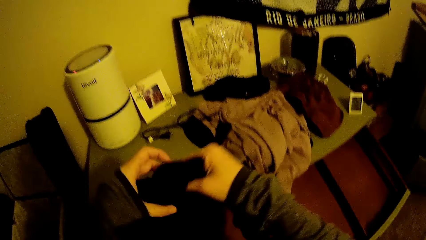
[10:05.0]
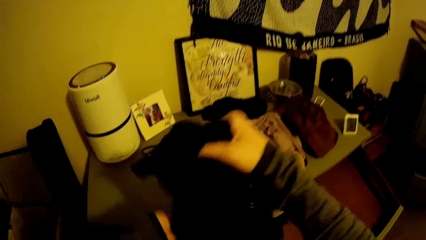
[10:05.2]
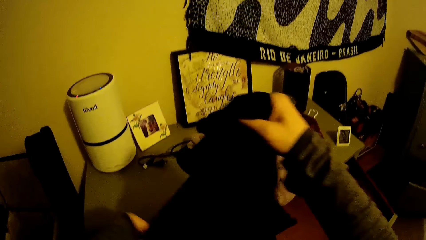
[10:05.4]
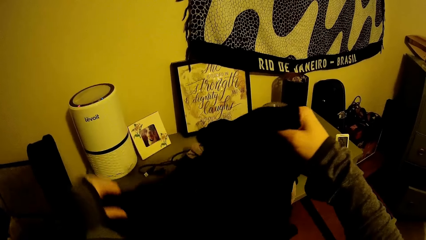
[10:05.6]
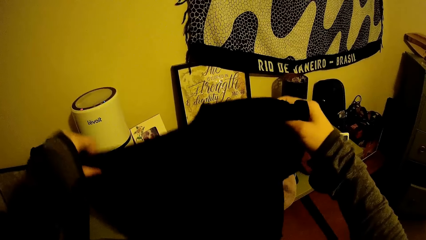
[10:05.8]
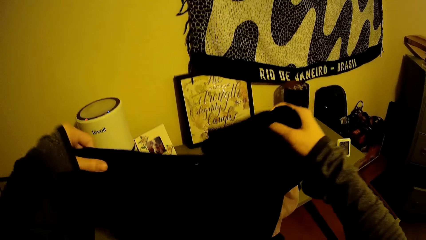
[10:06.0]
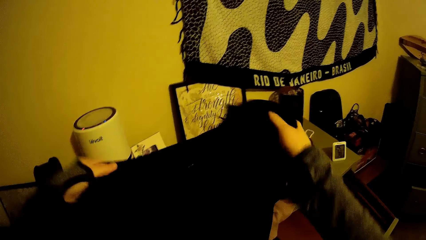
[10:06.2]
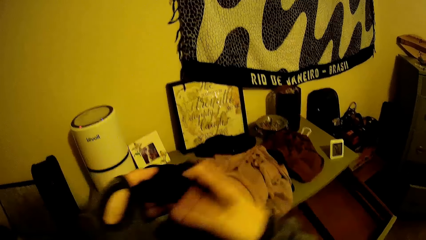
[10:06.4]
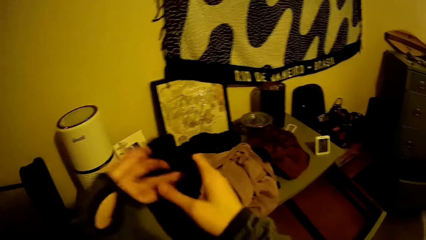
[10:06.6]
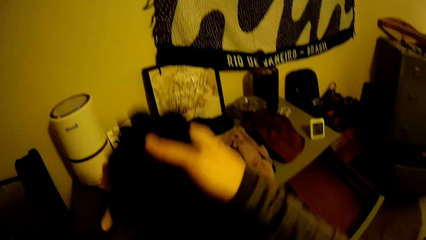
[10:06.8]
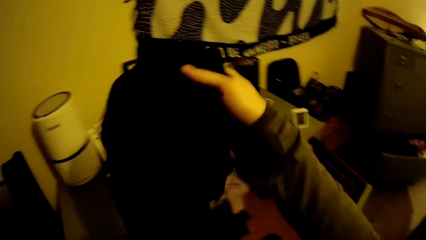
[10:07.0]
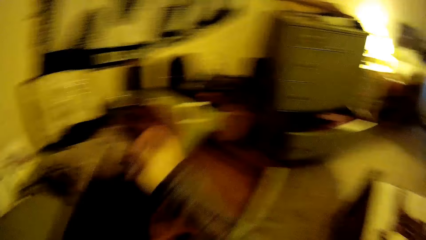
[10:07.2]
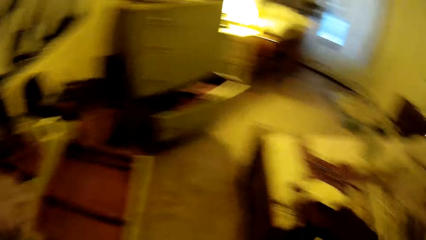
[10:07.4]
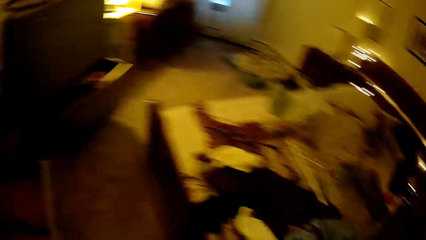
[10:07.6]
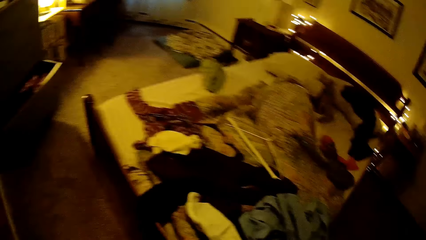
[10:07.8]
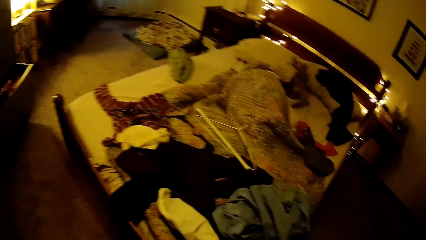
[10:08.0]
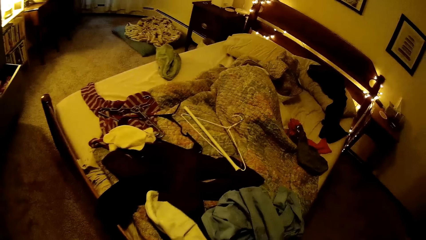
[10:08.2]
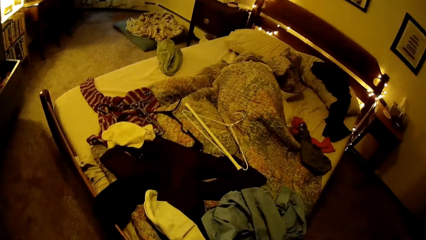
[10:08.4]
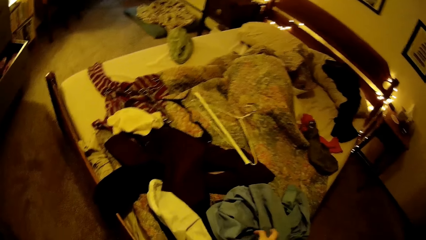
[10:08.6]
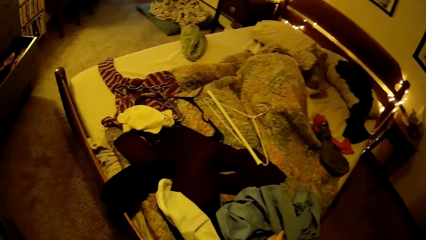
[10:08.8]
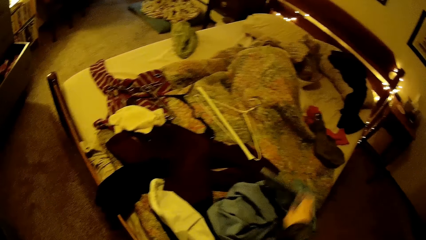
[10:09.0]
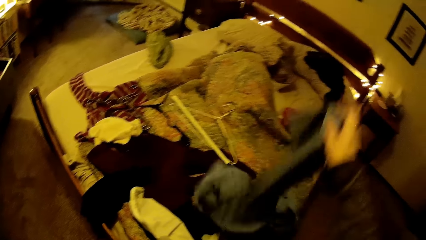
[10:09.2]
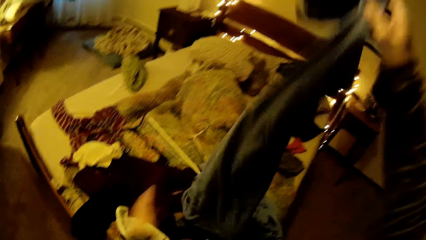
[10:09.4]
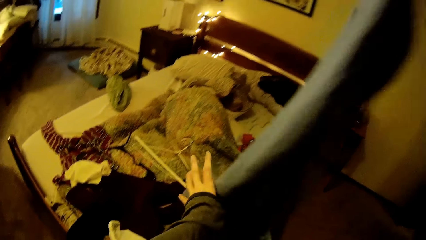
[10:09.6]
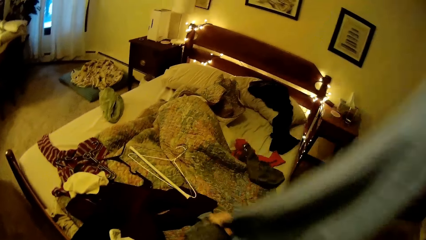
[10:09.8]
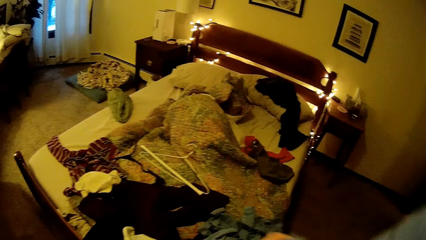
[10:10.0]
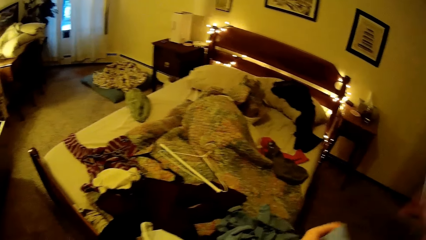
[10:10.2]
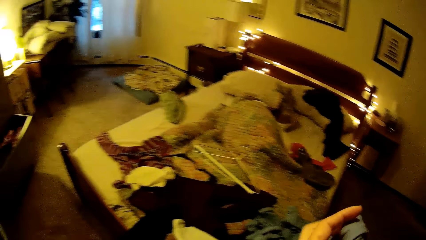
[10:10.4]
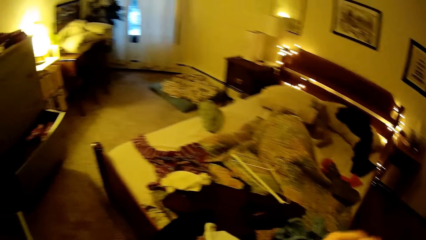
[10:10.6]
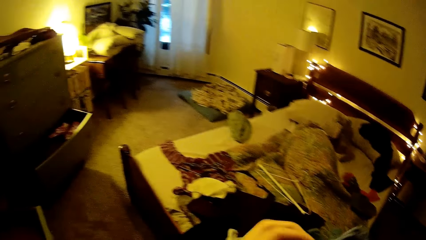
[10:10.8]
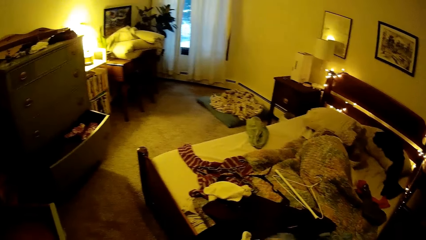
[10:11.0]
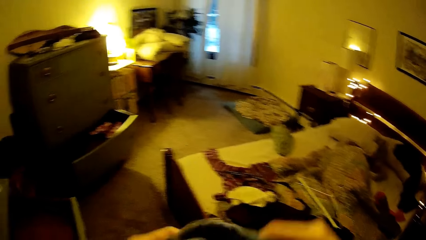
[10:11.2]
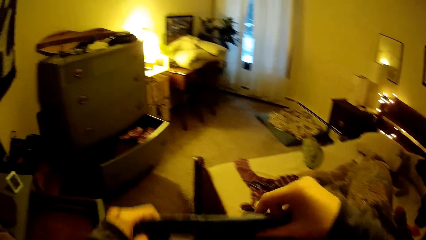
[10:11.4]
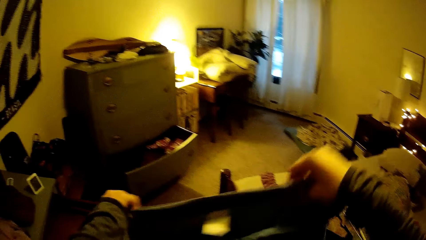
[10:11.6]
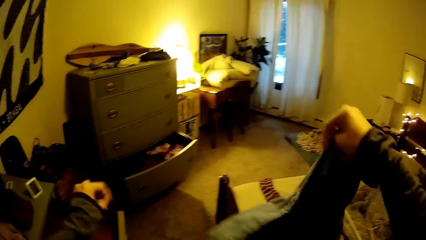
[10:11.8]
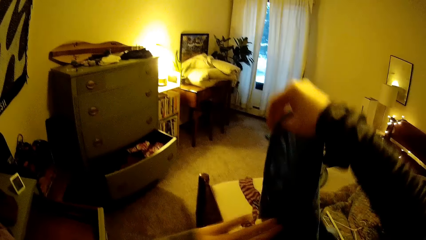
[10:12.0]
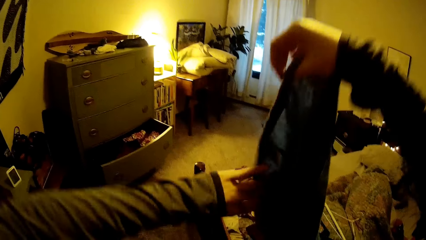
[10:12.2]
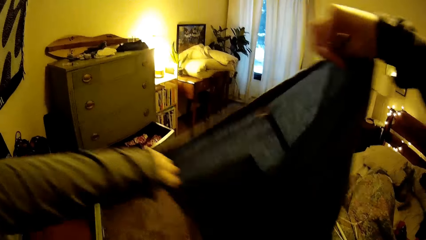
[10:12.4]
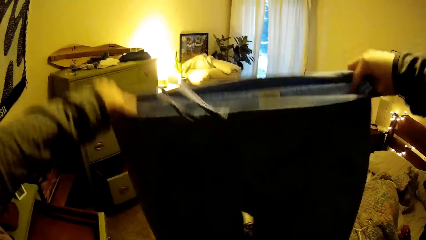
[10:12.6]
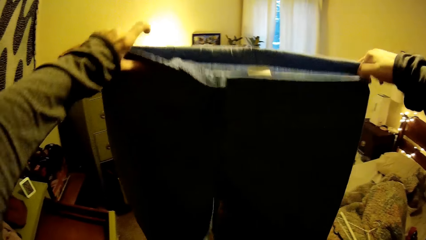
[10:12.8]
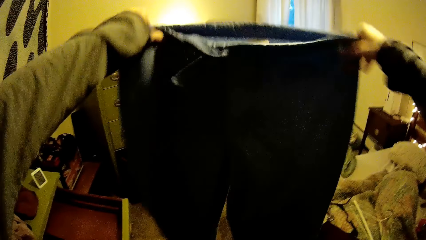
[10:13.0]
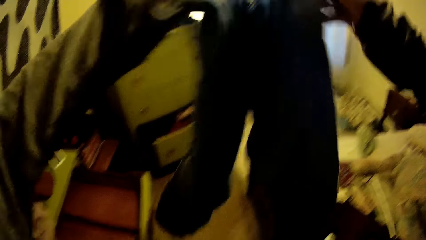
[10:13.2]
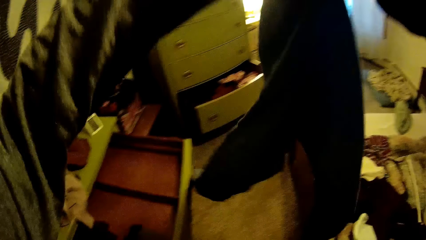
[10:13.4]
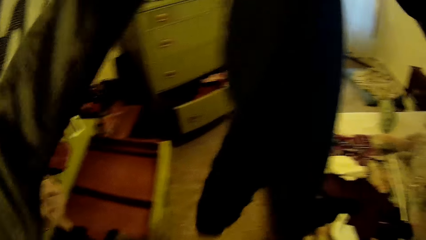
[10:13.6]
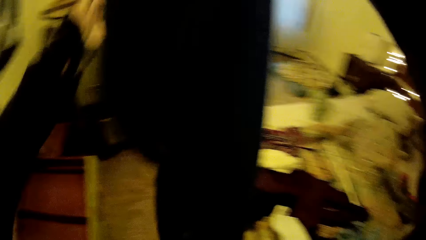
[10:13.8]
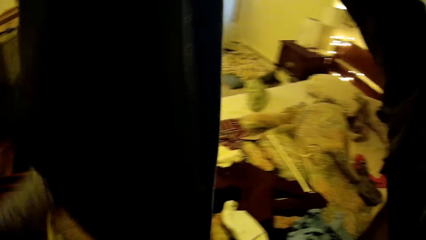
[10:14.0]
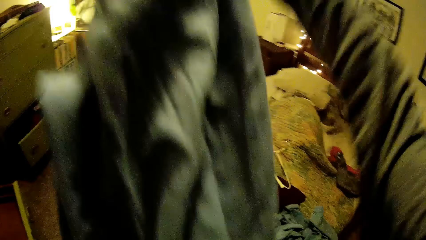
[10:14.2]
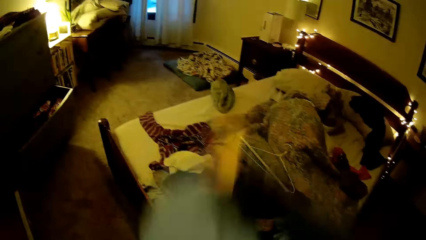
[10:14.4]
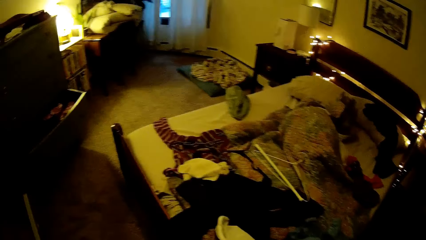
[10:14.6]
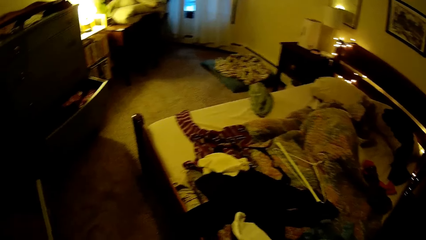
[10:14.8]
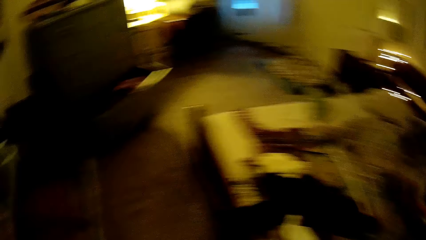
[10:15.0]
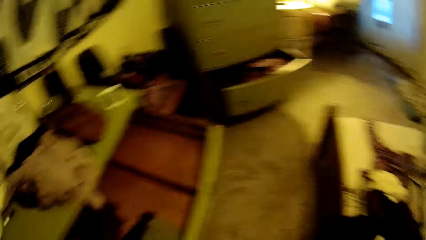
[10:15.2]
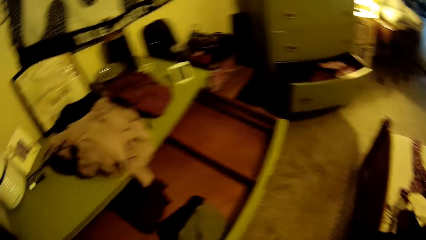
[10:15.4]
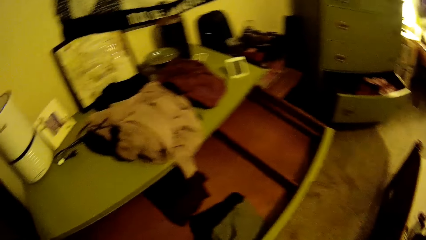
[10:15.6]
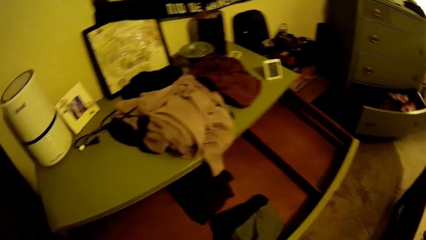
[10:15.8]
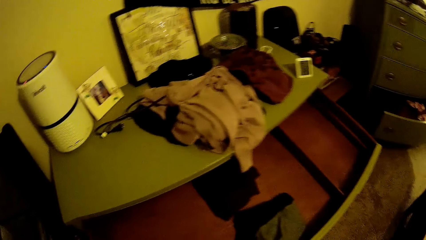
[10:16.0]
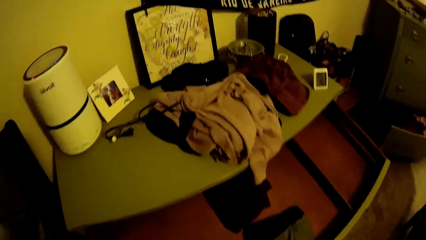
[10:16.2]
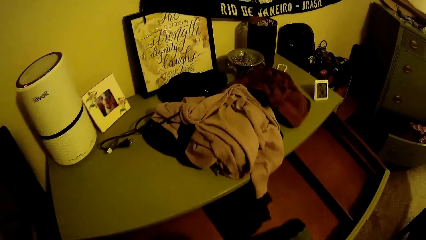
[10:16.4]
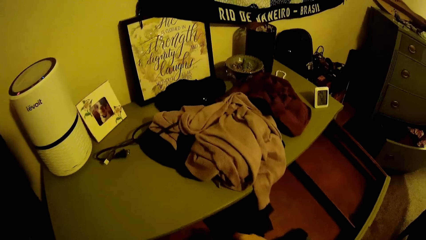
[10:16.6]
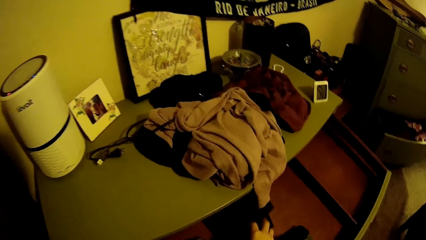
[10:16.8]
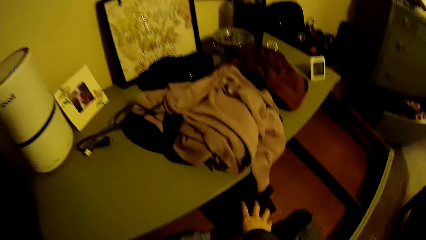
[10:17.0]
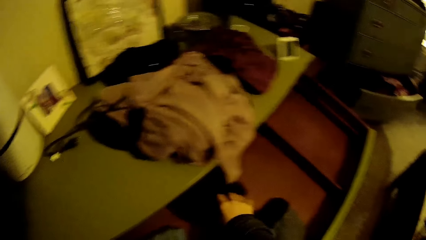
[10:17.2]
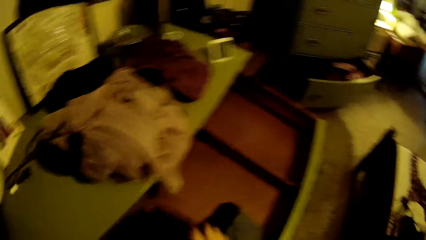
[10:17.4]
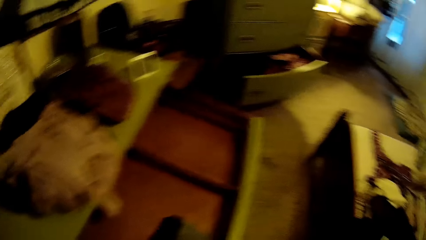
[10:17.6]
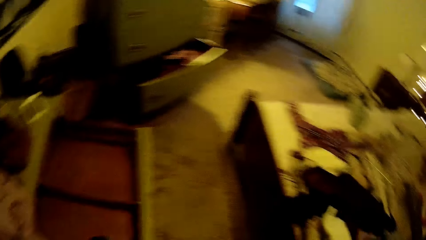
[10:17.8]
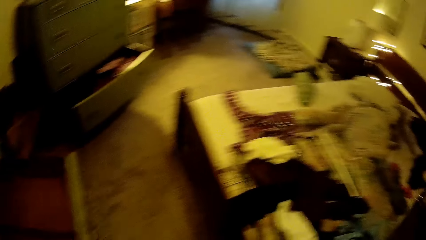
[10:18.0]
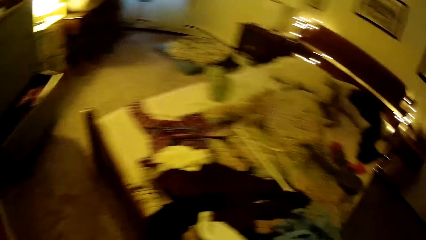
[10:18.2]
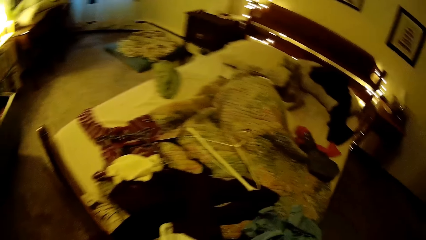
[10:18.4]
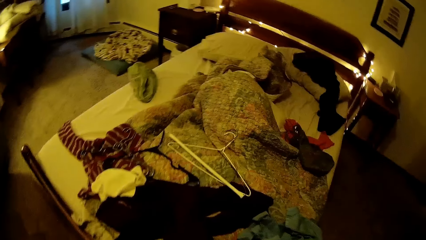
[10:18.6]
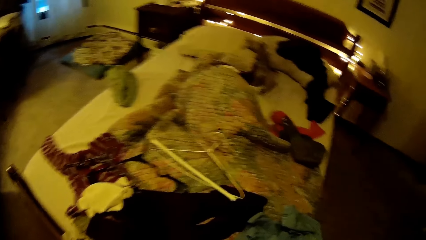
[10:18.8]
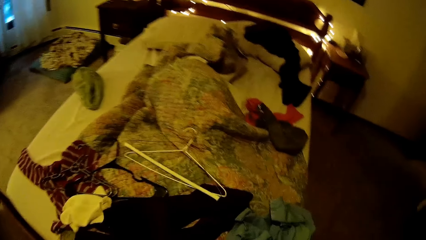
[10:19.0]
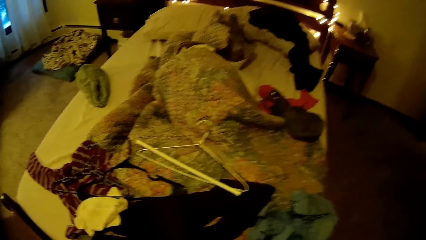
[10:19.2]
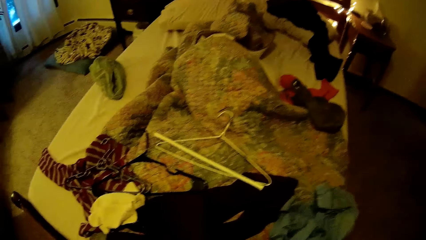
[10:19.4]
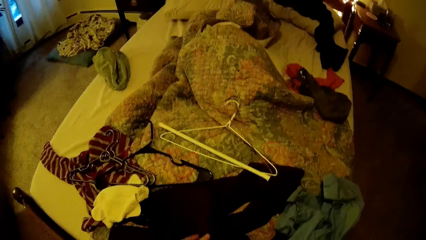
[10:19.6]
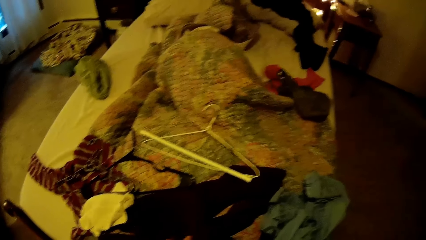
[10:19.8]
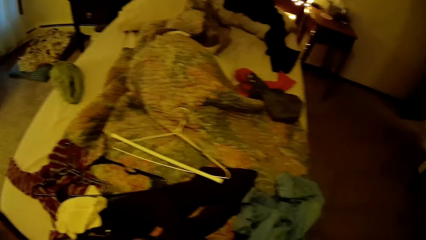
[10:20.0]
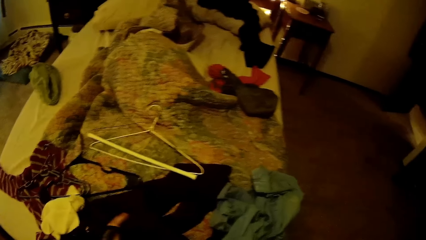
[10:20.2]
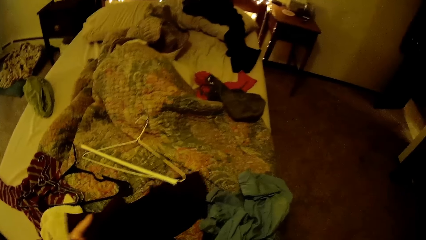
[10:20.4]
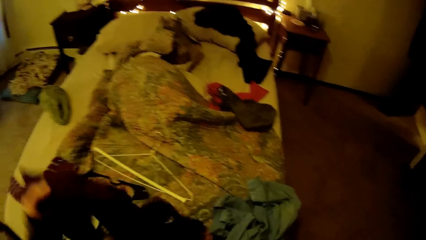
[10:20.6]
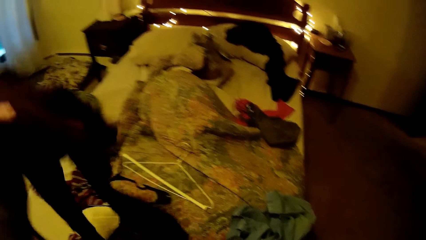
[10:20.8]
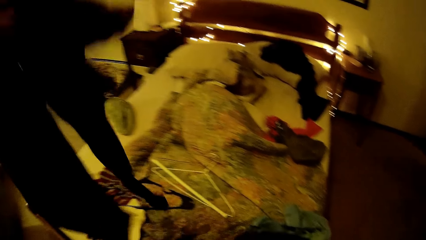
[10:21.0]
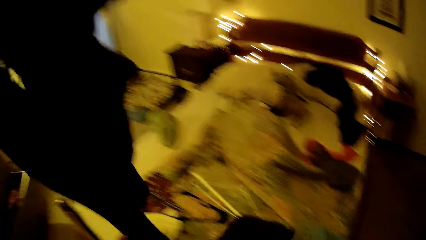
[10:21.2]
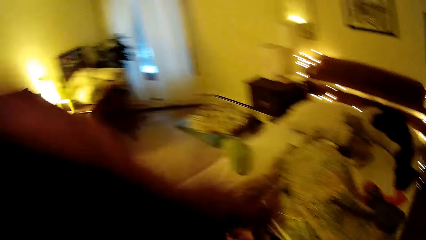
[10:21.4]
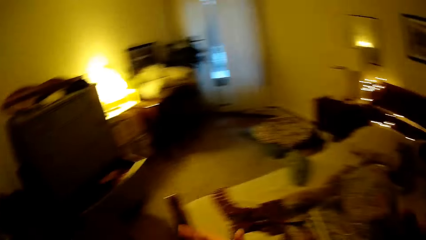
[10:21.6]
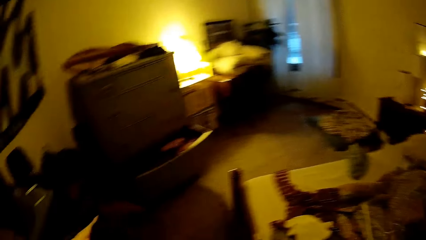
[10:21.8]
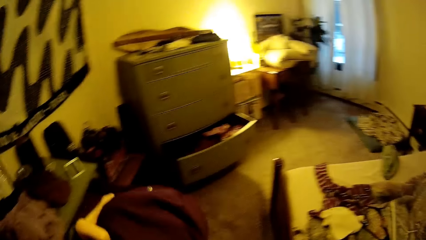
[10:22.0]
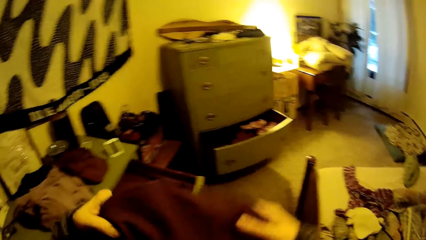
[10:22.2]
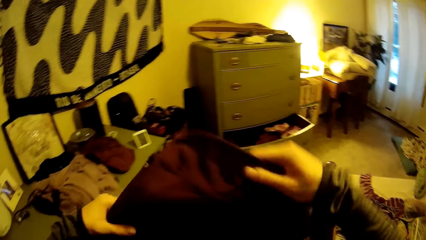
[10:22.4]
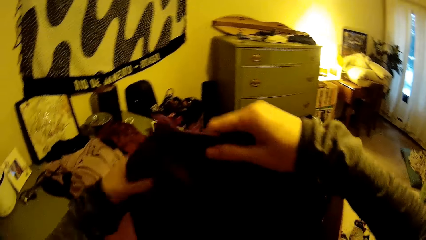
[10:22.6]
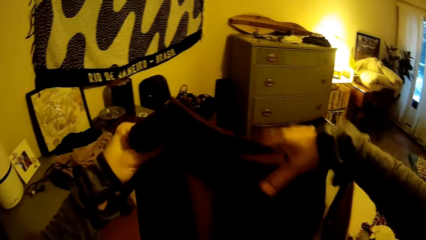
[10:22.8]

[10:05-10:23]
The camera wearer turns the shirt. She folds the shirt. She picks up a sky-blue trouser from the bed with both her hands. She holds the trouser. She folds the sky-blue trouser with both her hands. She picks up black clothes from the drawer with her left hand. She pulls something from the drawer. She pulls a cloth from the bed. She picks up a wine trouser from the bed with her left hand.
